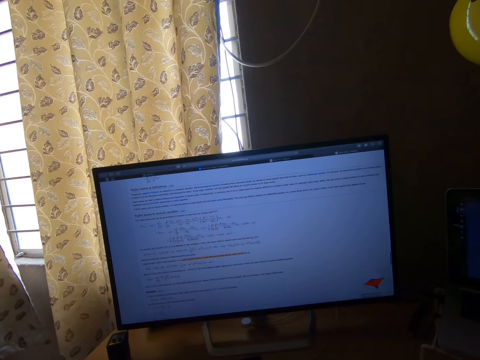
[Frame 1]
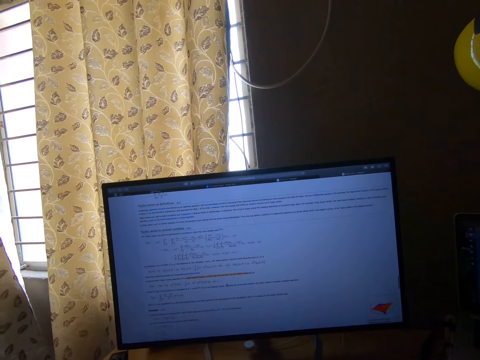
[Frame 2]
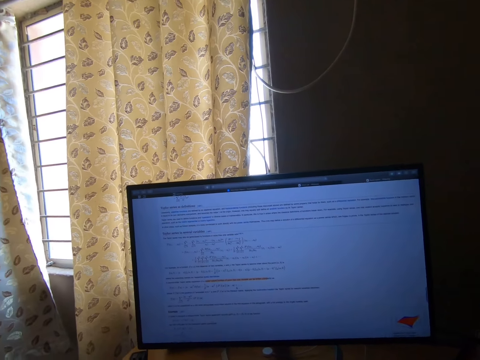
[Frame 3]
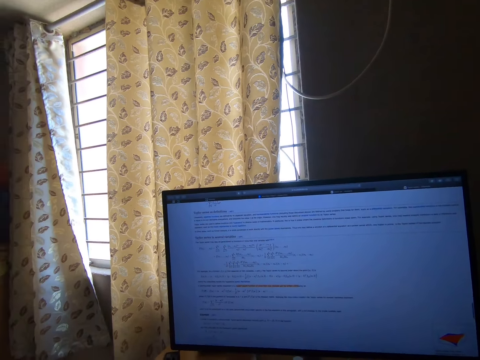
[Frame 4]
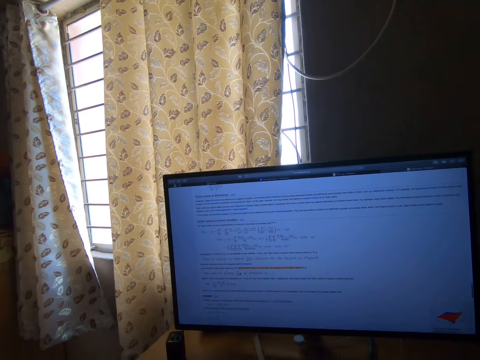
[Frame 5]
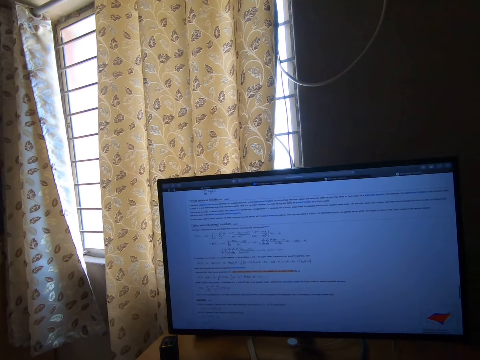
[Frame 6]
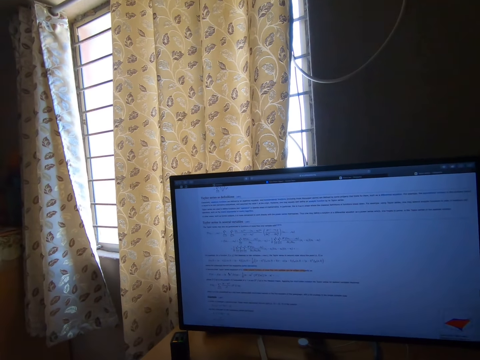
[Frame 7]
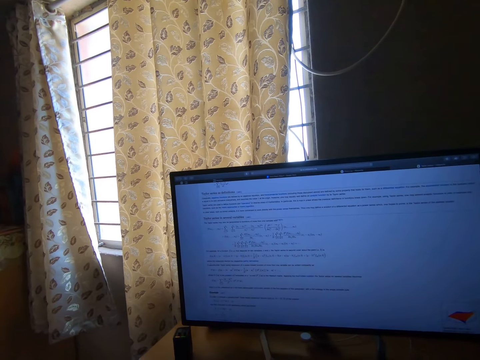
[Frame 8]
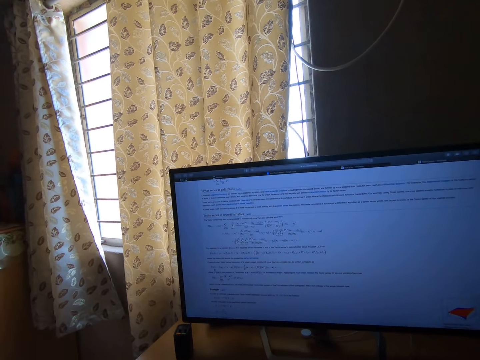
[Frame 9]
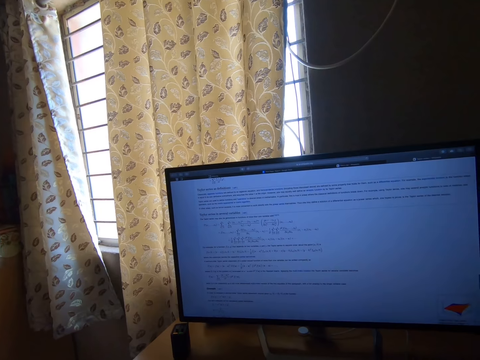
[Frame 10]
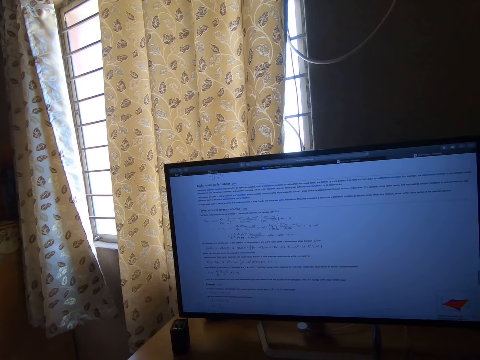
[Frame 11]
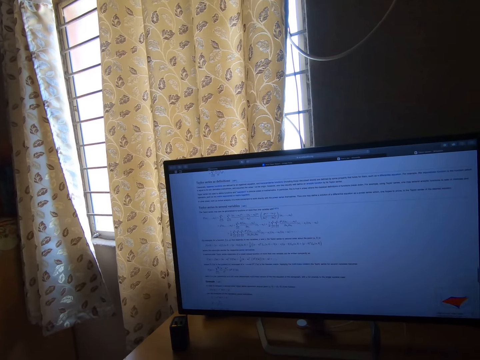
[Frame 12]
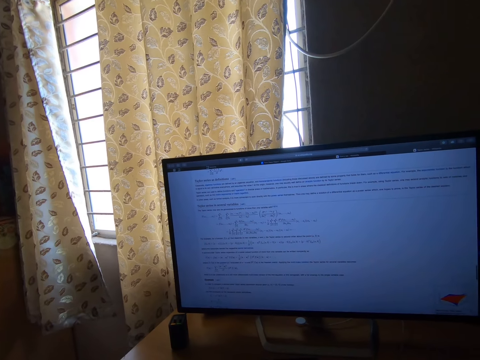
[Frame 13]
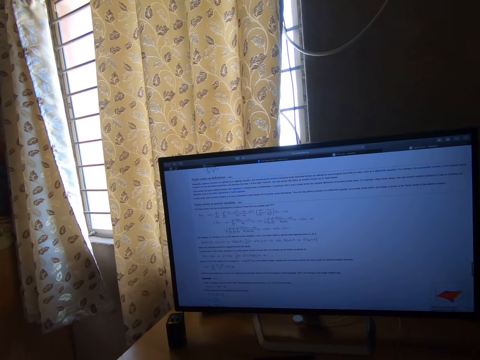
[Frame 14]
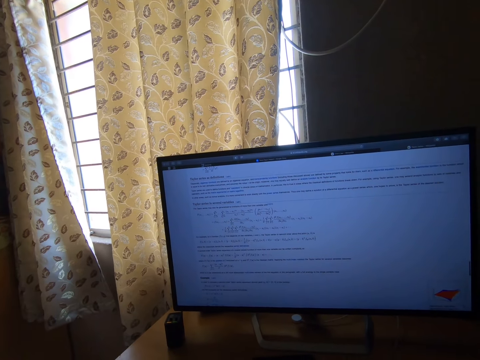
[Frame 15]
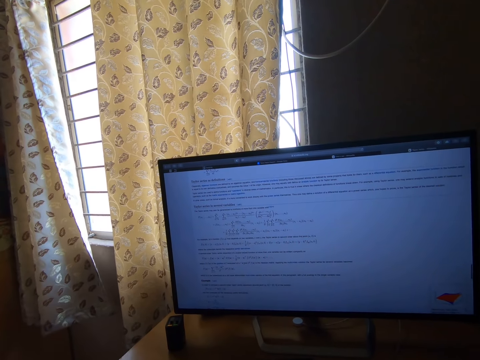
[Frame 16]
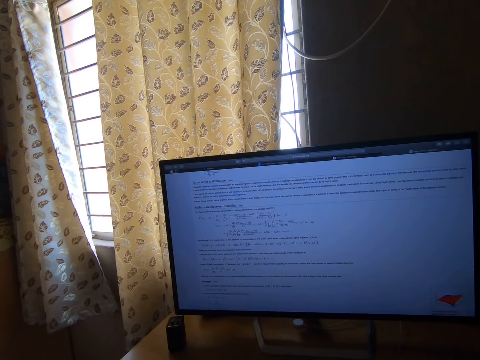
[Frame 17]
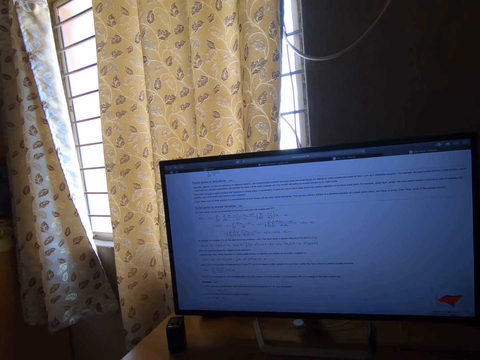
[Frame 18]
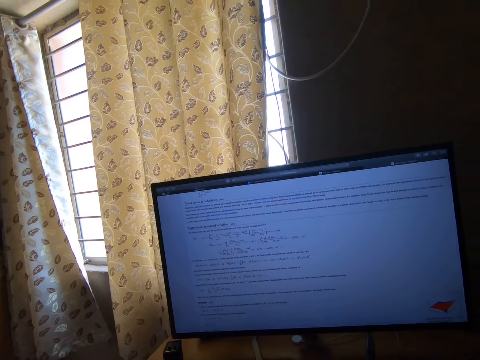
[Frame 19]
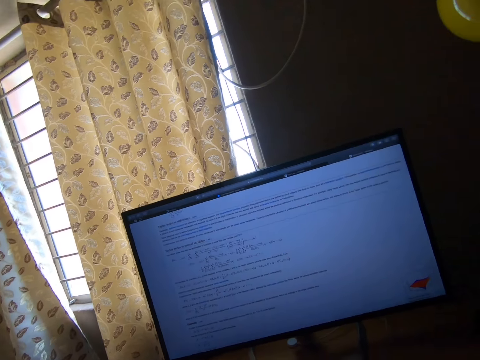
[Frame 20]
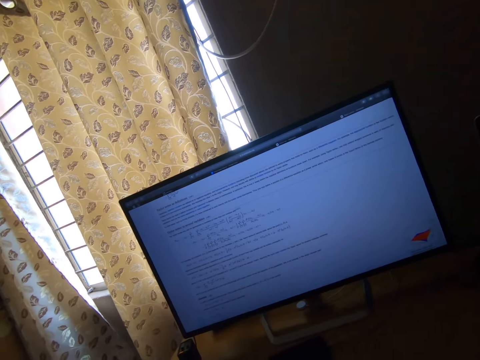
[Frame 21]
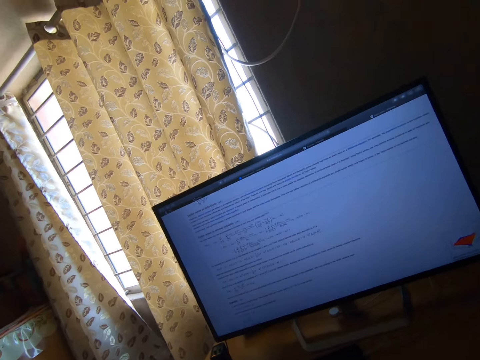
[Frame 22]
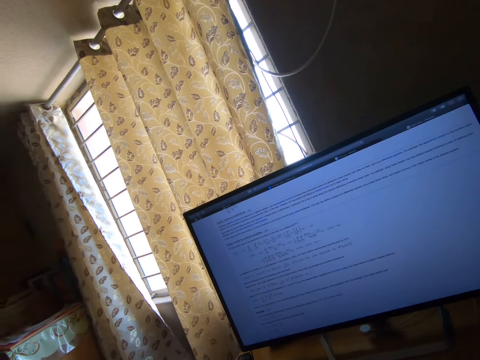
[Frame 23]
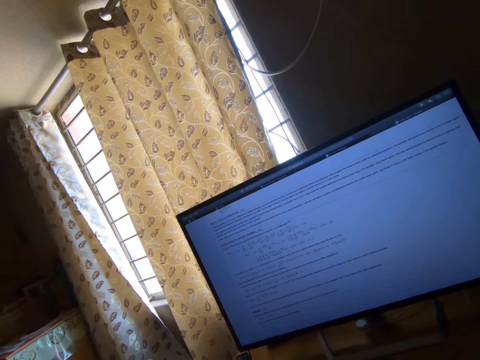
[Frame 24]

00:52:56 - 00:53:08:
The camera wearer moves the mouse pointer. They move the mouse pointer repeatedly. They look around the room.

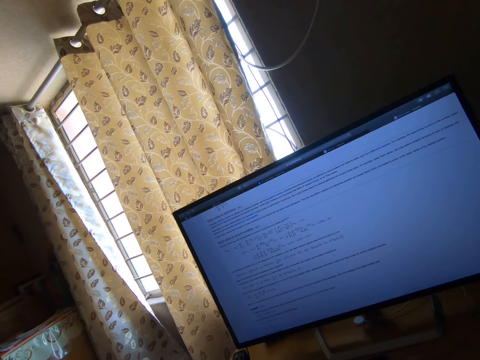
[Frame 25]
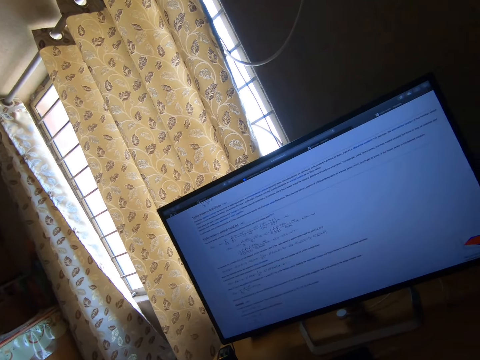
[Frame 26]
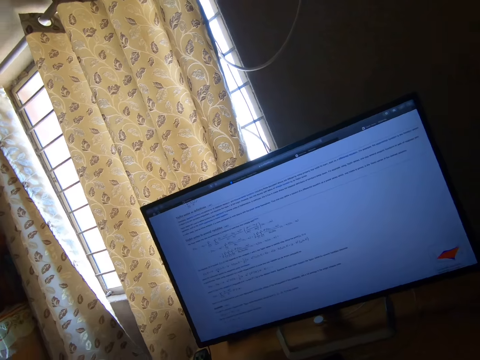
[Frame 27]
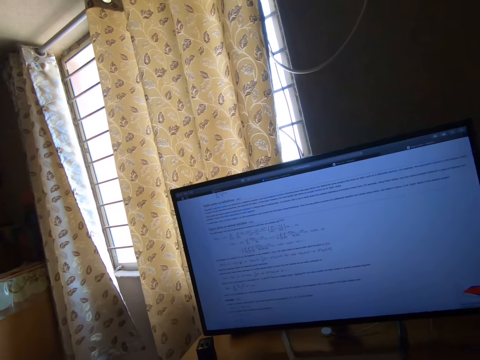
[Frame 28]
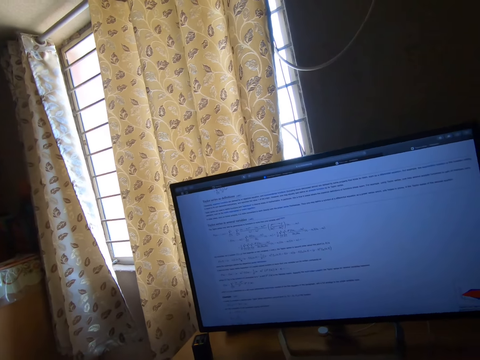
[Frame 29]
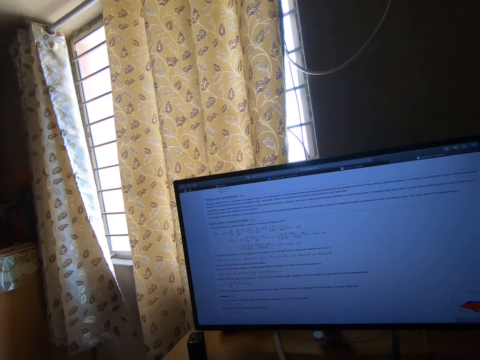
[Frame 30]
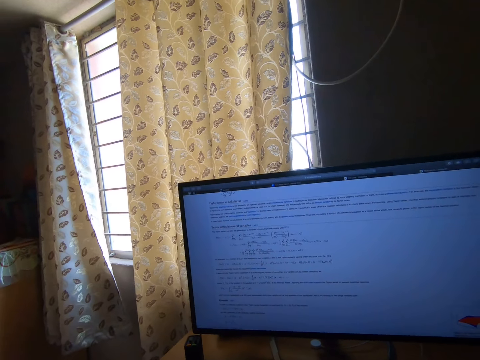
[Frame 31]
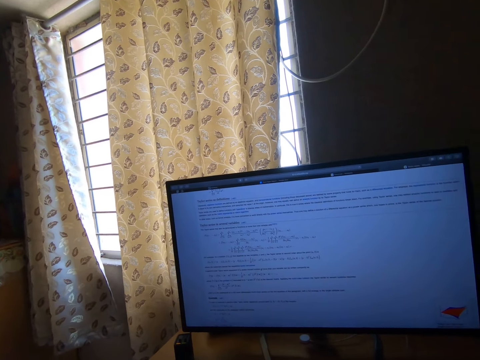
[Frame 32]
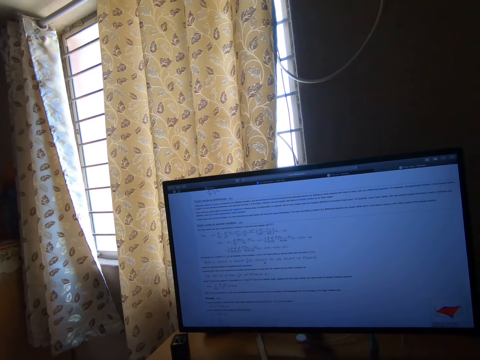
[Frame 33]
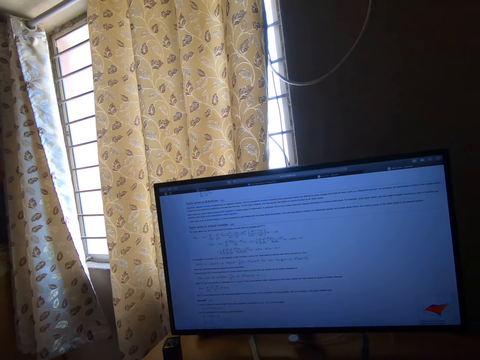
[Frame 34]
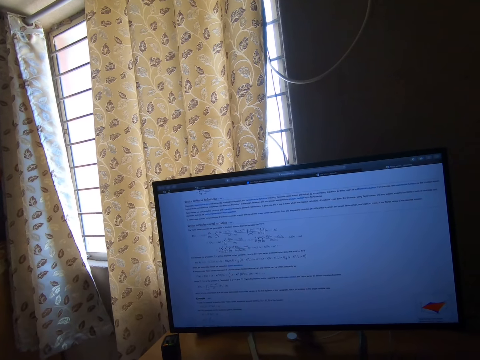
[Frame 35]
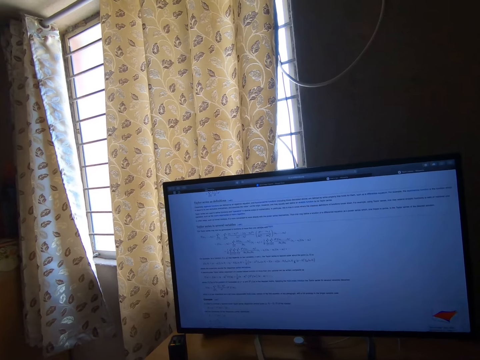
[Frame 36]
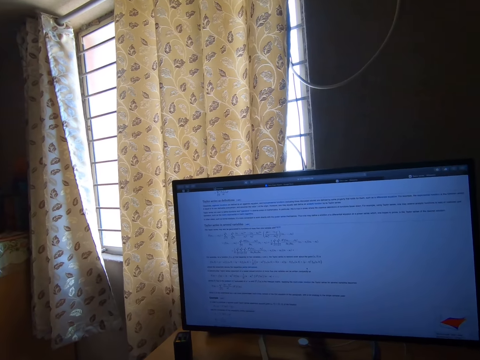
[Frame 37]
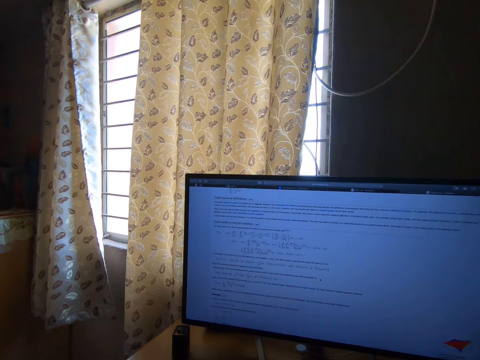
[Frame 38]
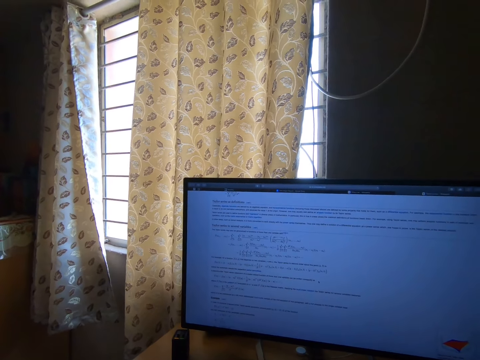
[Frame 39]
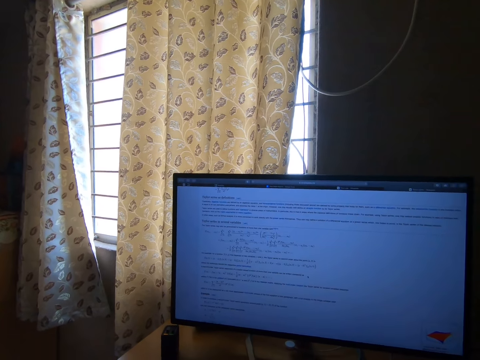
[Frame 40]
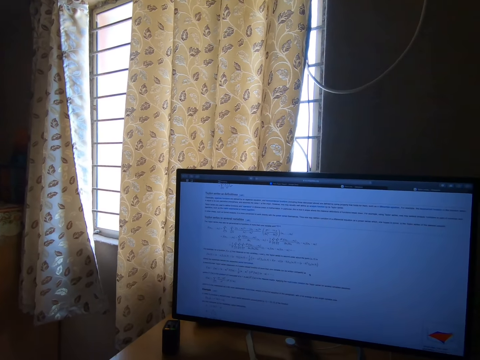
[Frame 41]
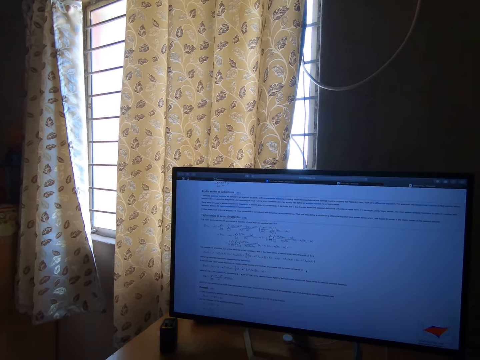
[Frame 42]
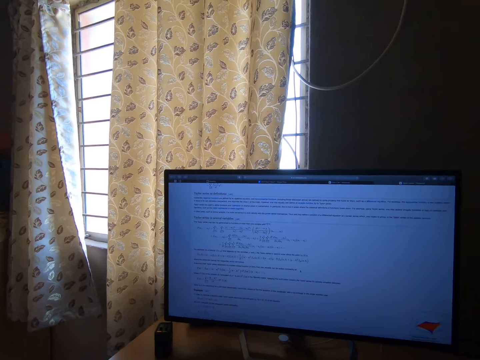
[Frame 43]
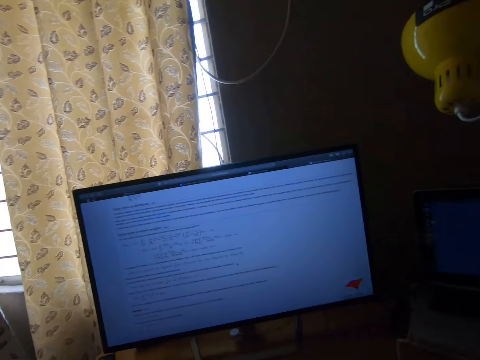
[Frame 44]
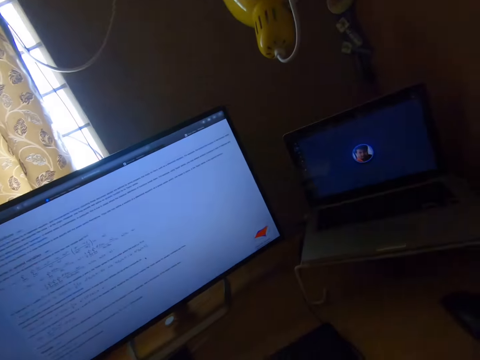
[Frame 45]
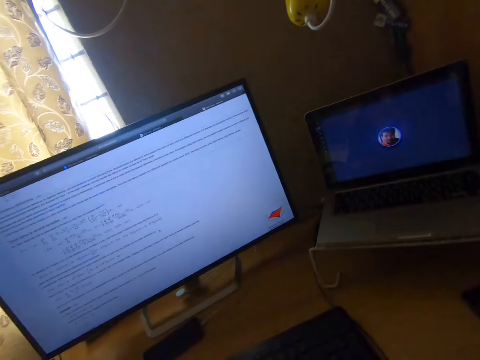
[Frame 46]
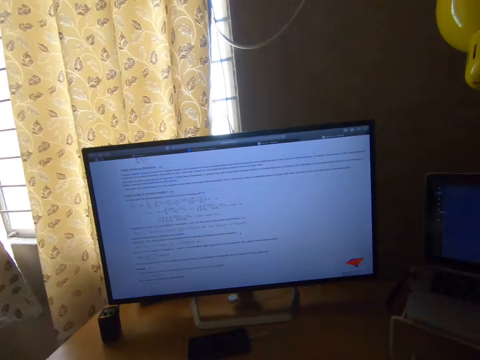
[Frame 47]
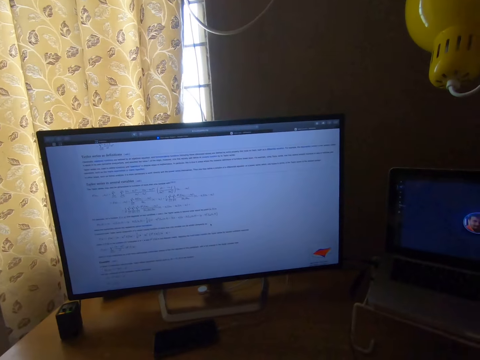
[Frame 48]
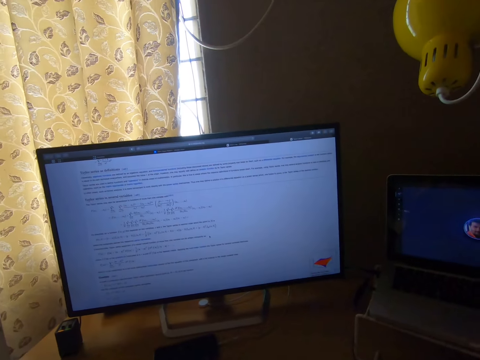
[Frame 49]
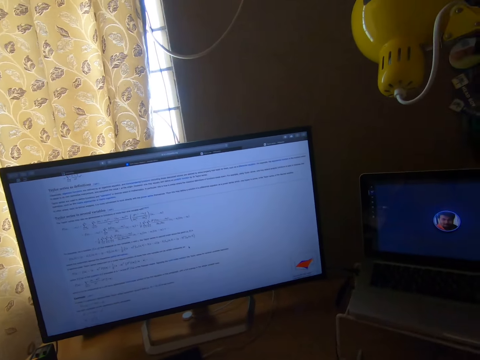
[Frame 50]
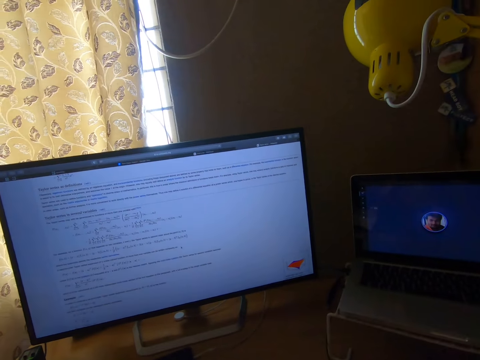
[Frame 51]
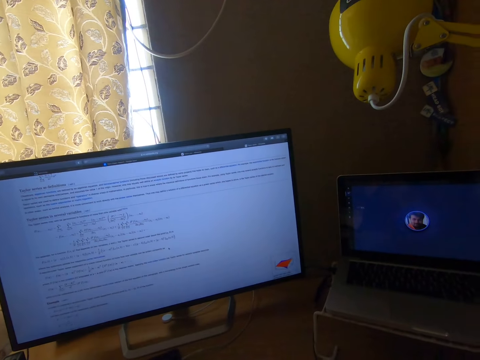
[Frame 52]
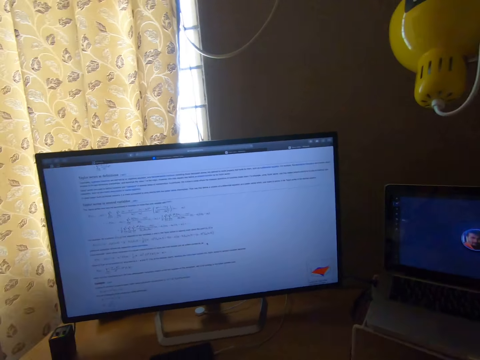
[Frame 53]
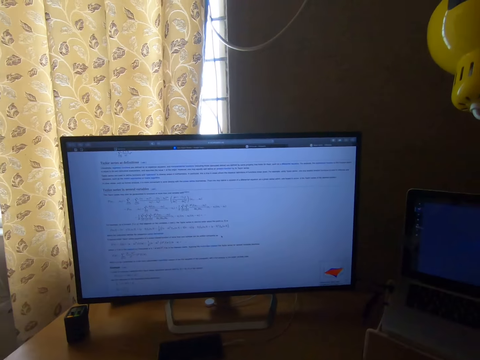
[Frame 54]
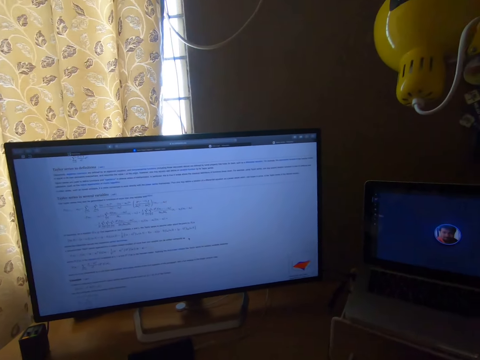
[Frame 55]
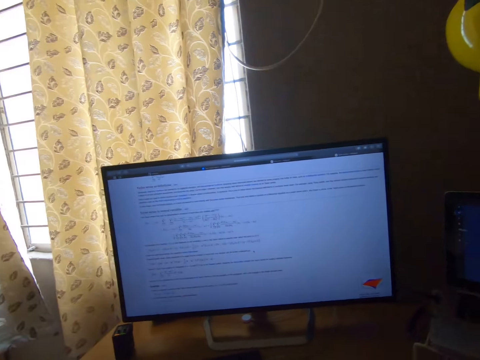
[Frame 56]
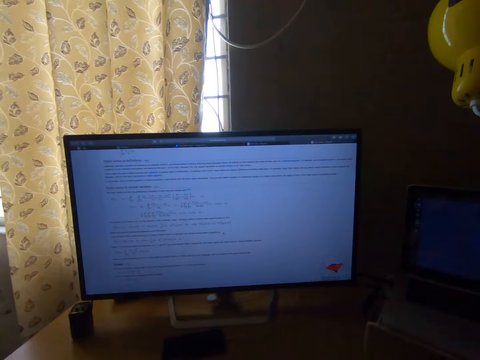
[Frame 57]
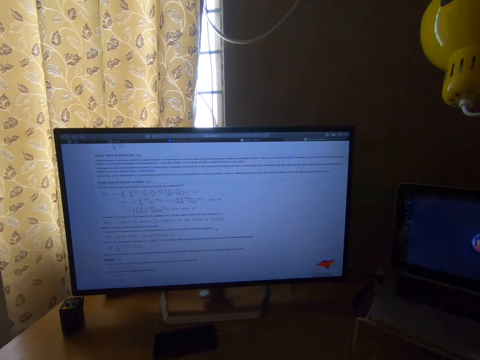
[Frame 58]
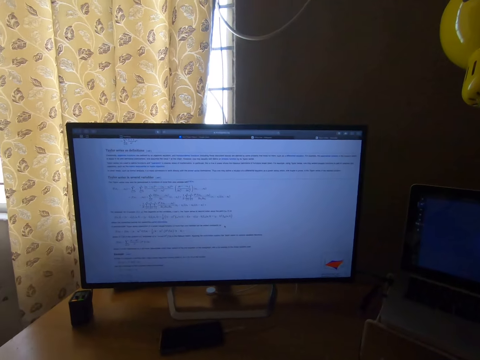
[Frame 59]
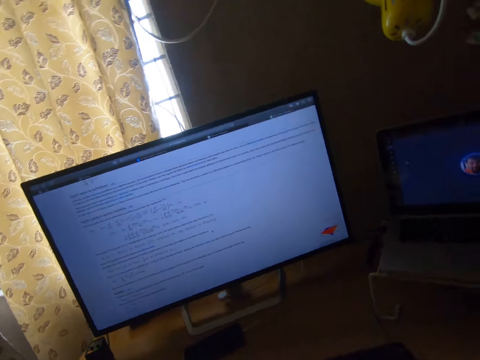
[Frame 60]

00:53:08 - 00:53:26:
The camera wearer moves the mouse pointer. They move the mouse pointer repeatedly. They look around the room. They stare at the monitor screen on the table. They look around the room. They look around the room repeatedly.
